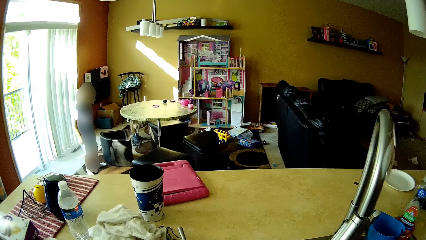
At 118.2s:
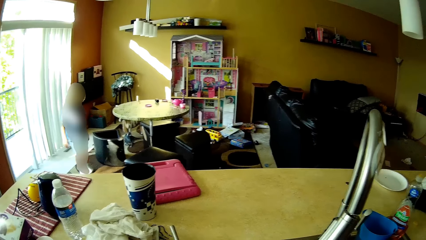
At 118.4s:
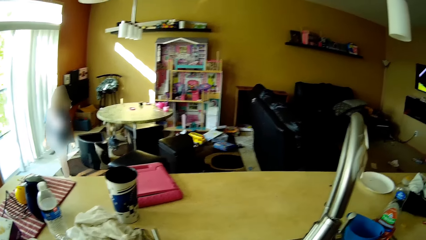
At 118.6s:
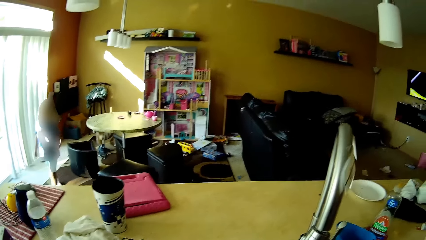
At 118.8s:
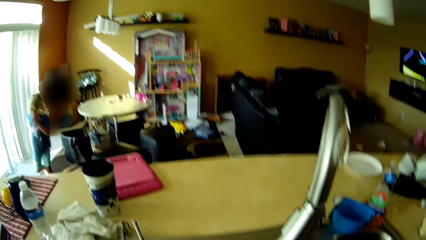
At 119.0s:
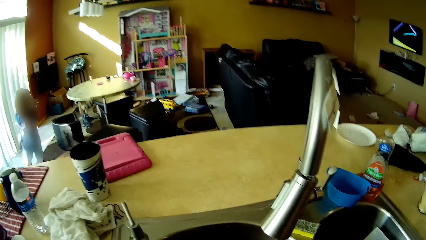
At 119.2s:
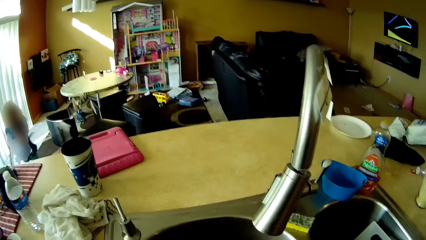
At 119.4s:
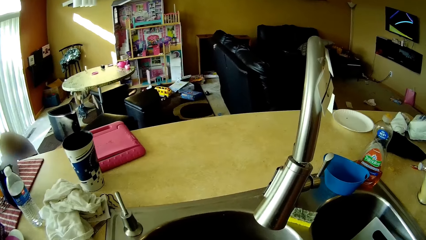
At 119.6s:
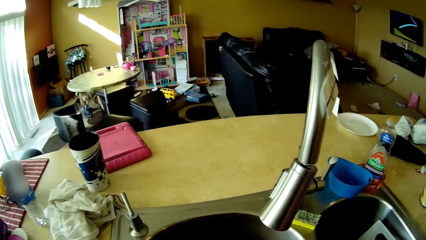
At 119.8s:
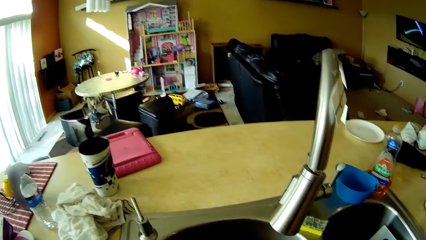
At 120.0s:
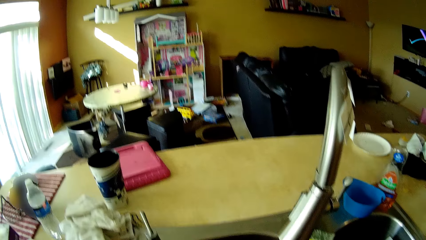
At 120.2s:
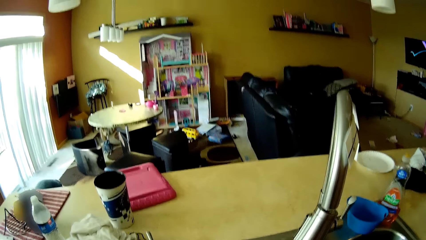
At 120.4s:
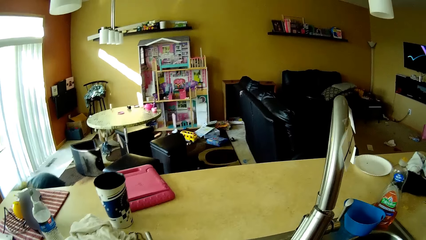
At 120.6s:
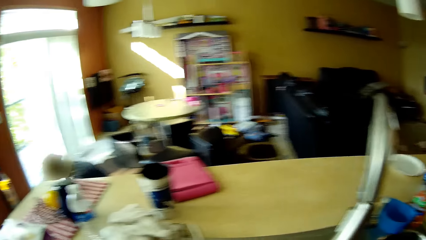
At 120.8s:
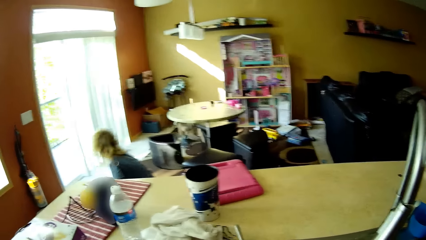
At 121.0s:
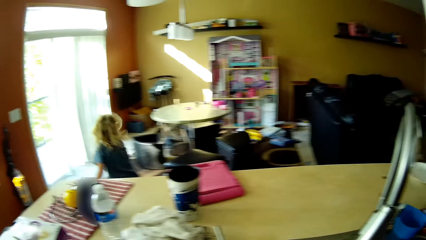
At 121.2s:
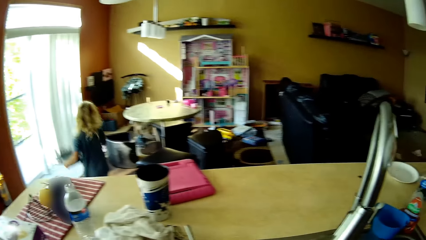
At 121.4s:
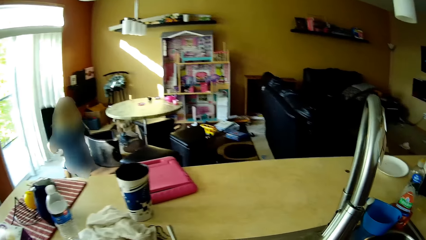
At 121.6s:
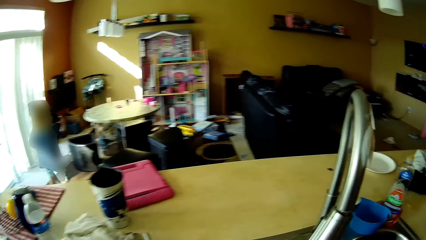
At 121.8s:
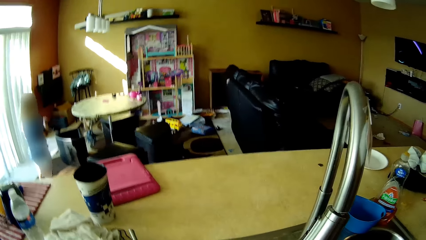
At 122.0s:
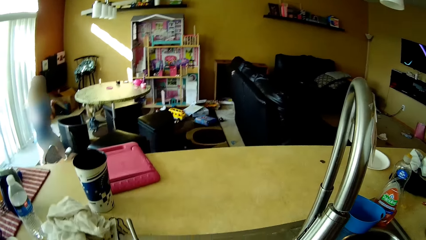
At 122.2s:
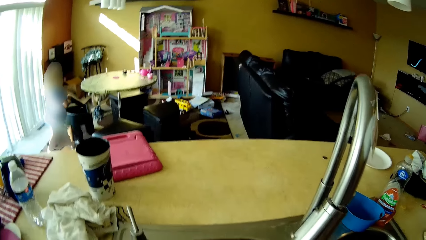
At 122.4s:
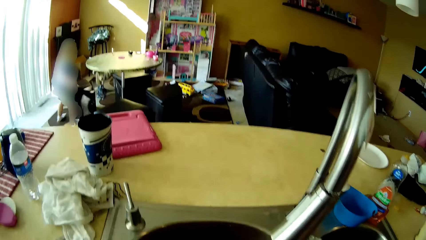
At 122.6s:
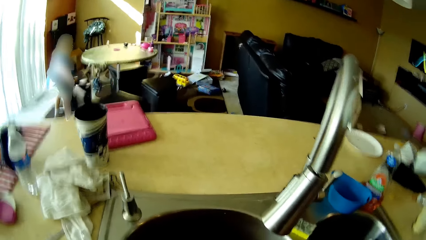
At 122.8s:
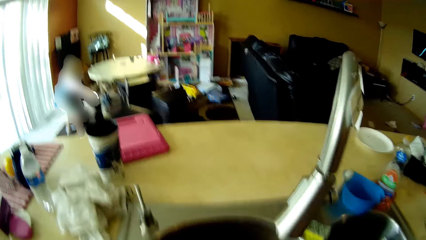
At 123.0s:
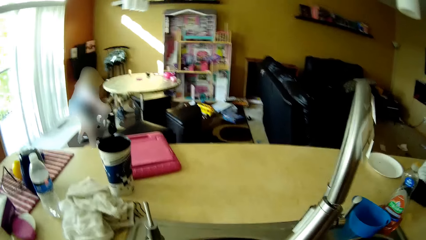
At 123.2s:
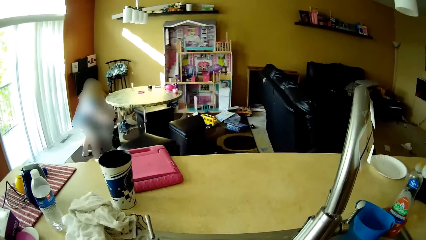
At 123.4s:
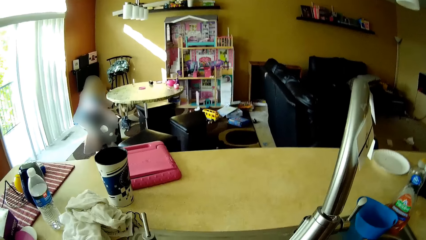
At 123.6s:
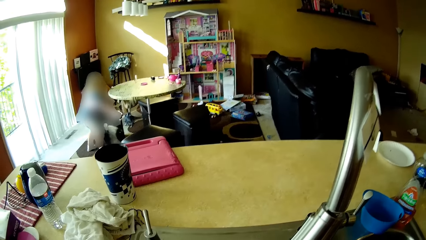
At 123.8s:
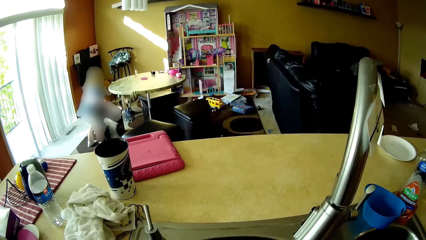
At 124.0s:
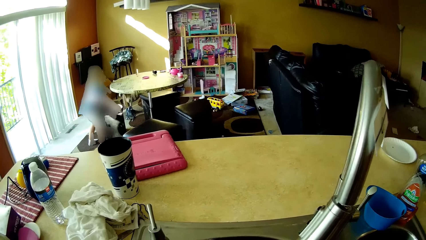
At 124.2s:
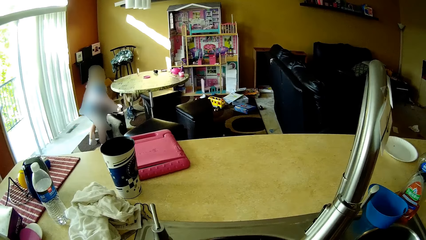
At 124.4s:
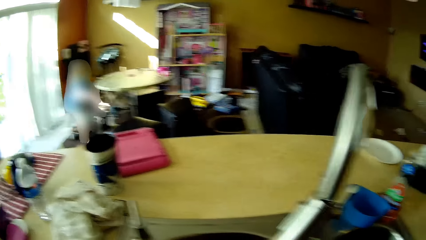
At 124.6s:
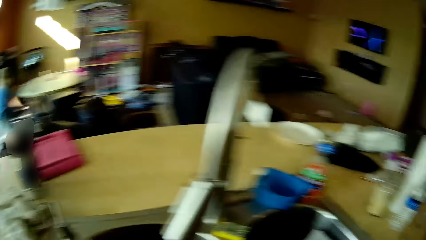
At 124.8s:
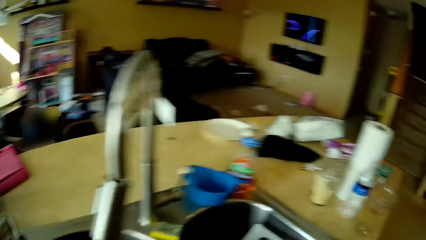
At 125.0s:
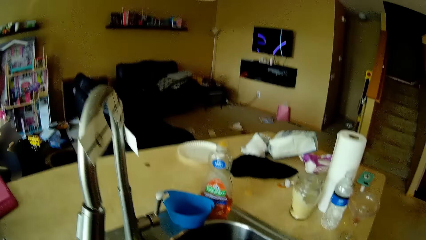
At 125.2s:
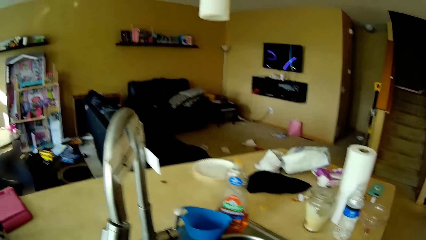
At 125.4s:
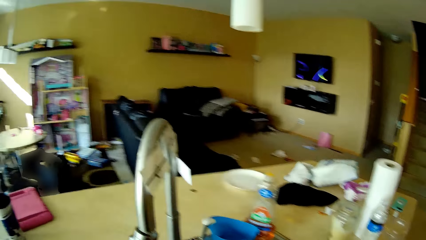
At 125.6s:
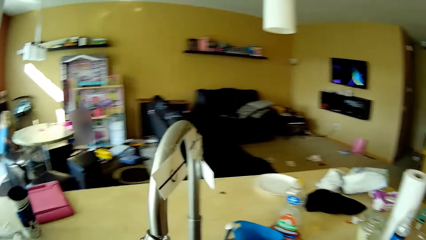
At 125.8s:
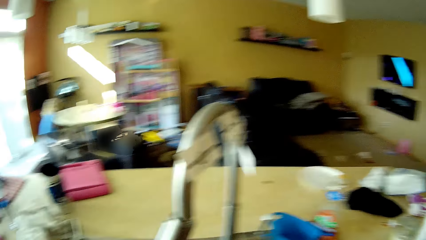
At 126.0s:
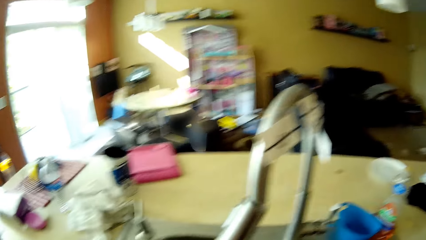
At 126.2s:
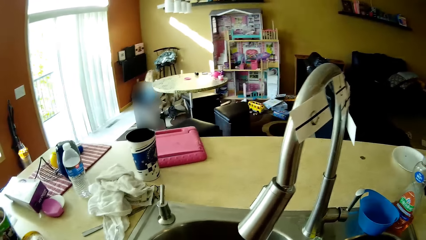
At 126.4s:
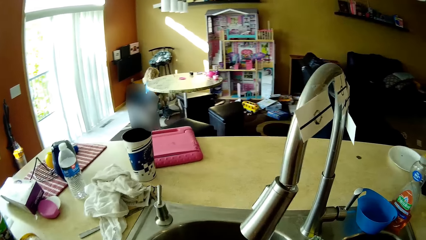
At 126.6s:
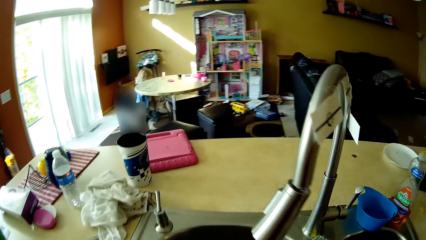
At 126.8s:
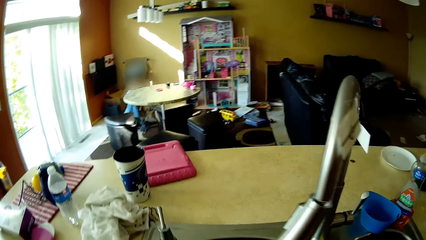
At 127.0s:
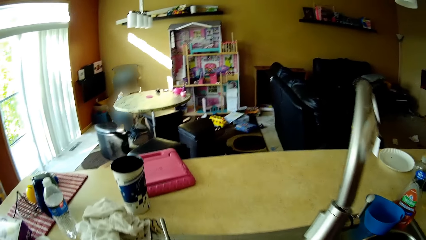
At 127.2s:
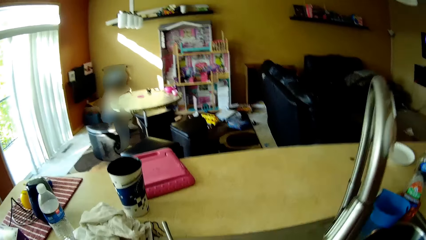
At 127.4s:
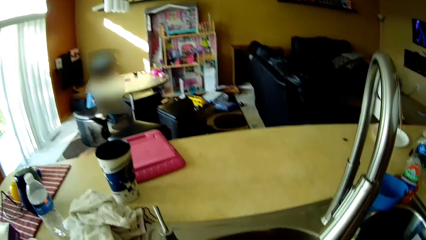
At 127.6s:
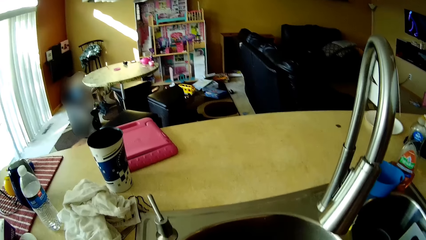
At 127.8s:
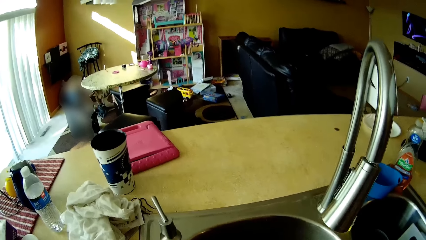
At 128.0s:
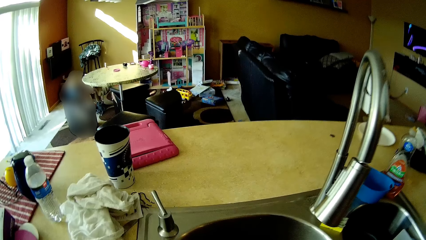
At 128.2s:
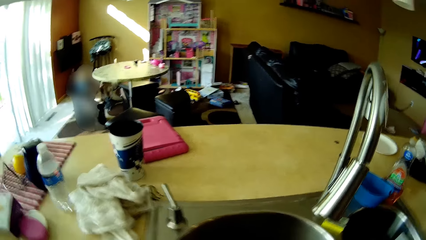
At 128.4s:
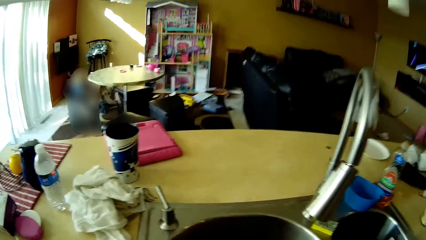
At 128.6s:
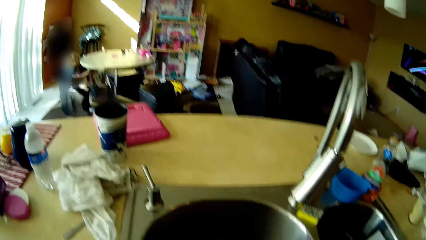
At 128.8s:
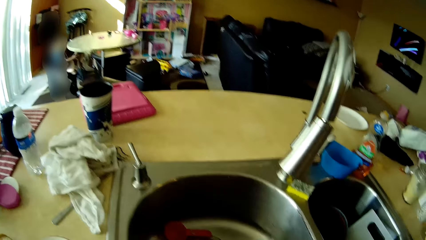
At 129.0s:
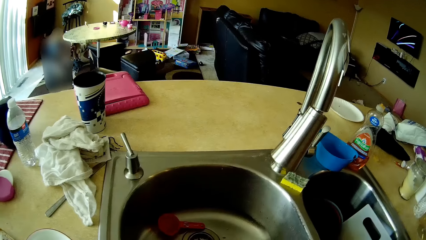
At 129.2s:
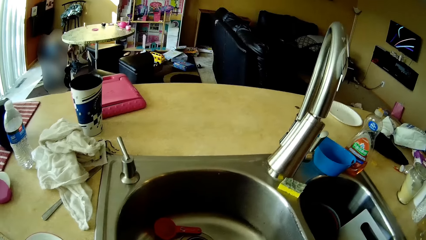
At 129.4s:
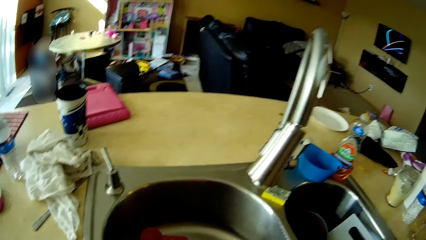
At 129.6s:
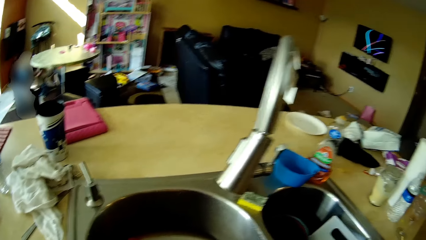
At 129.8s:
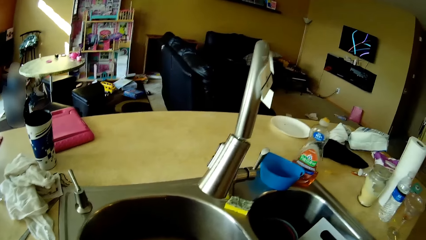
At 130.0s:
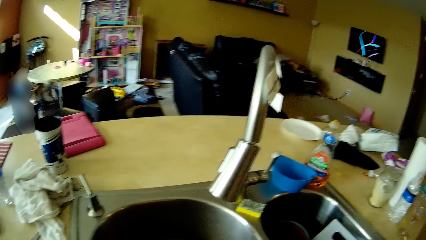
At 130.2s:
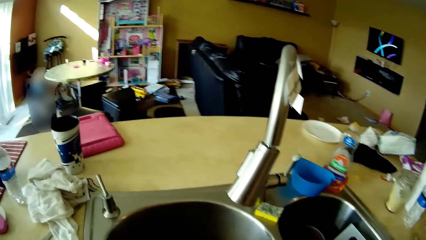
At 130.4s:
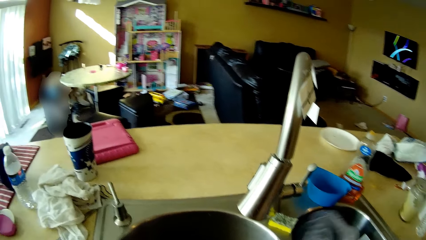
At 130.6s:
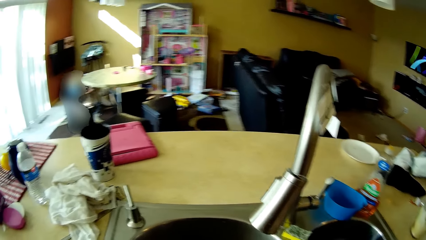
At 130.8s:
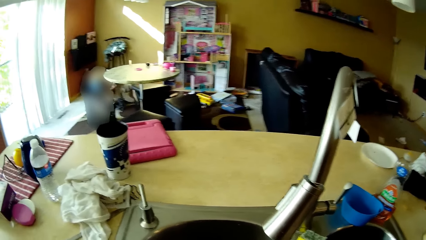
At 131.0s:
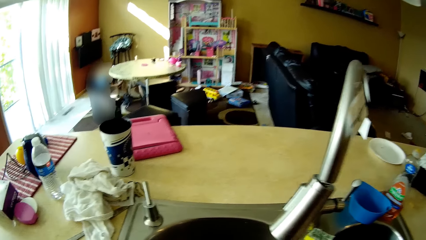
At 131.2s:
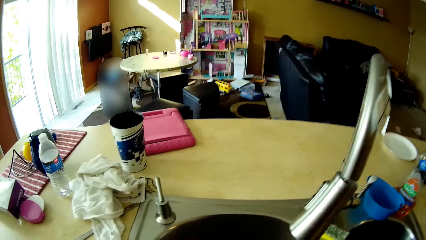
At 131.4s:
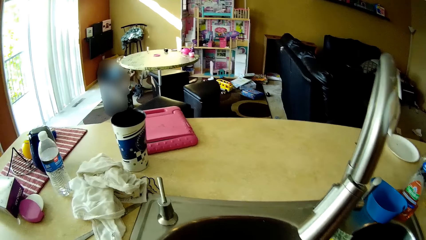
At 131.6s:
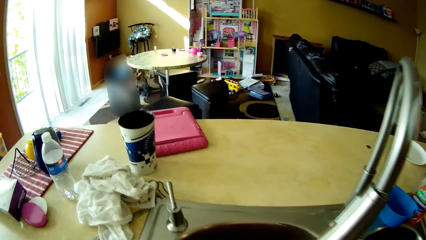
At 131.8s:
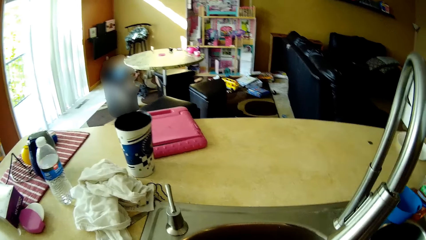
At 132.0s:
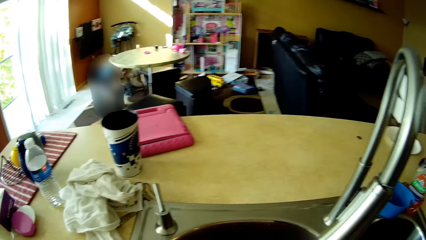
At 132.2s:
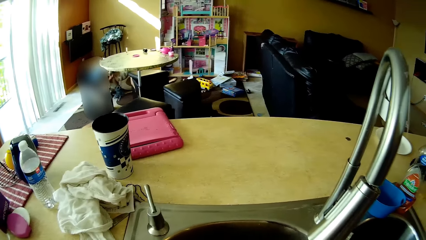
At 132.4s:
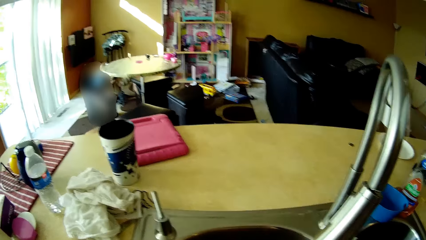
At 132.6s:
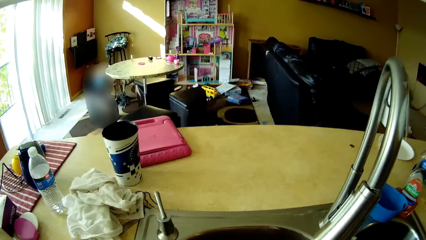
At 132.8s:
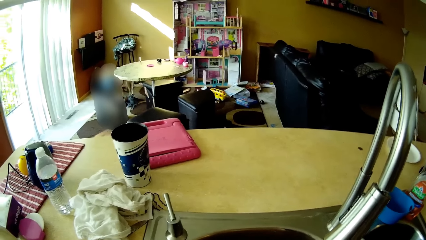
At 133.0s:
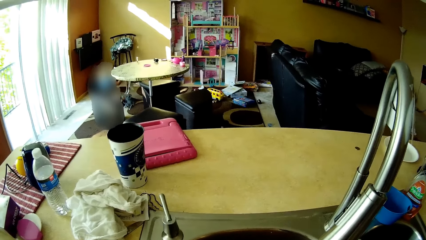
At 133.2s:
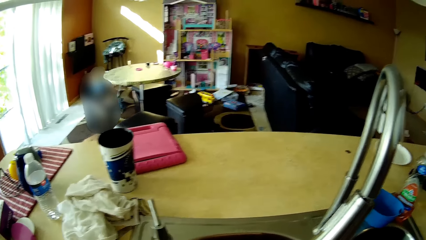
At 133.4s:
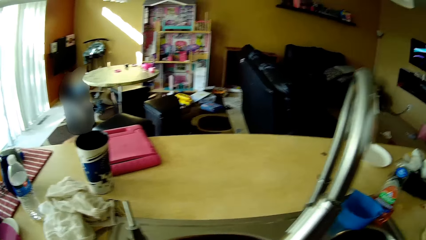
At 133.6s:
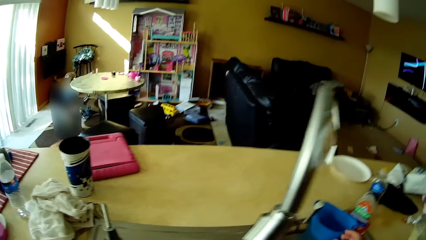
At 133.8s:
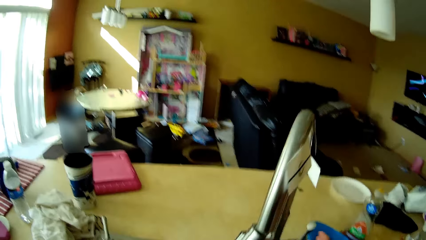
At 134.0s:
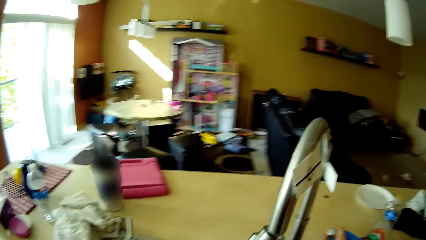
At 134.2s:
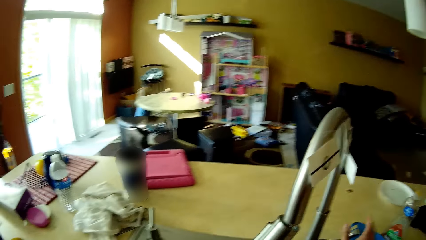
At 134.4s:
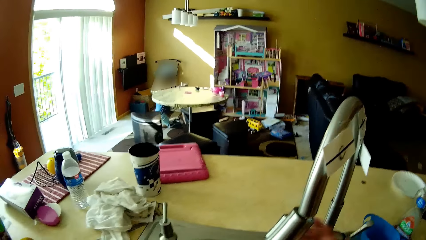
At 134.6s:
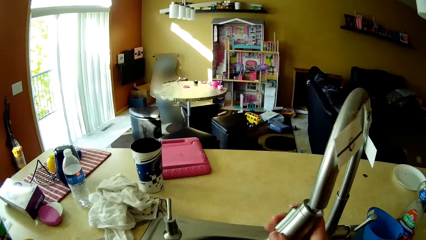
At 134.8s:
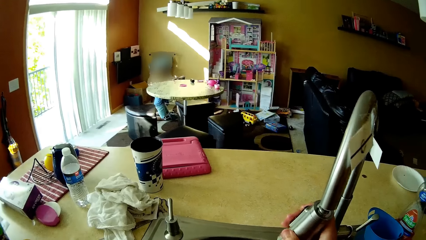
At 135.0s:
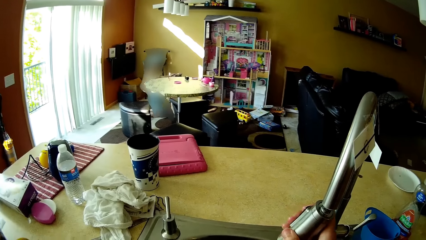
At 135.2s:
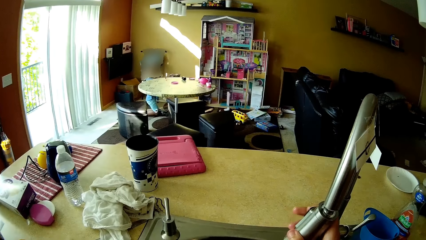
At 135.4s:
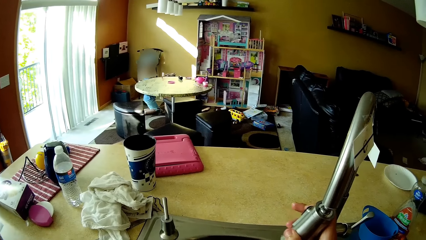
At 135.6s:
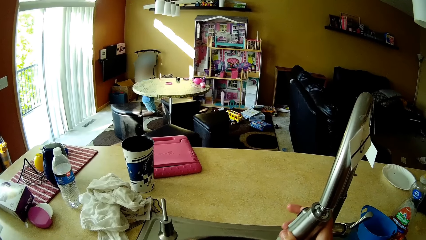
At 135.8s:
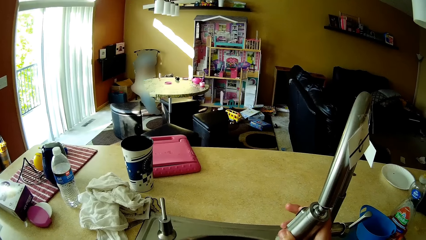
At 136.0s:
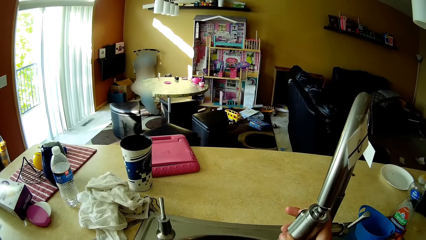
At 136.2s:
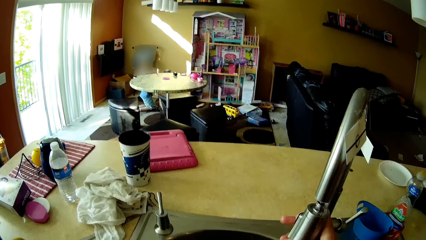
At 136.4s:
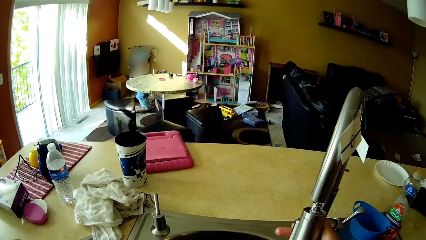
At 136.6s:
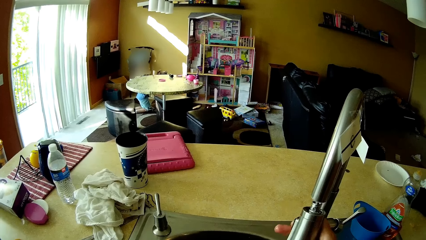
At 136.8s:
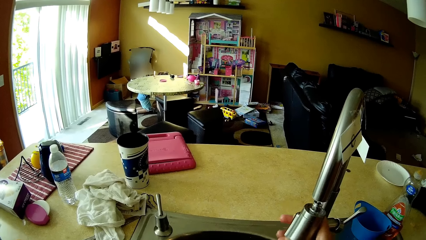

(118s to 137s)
The girl walks around. The girl puts the stool cover on the stool with both hands and sits on the stool. The girl puts her left hand on the table. The camera wearer washes utensils. She drops a spoon on the kitchen sink with her left hand. She turns on the tap on the kitchen sink with her right hand. She holds the tap with both hands.
